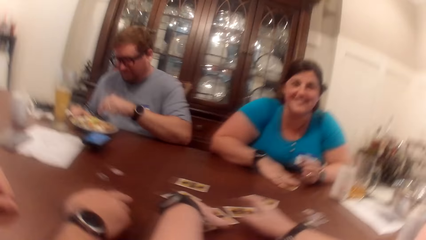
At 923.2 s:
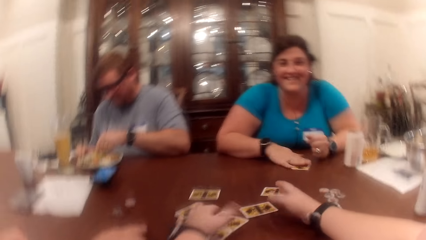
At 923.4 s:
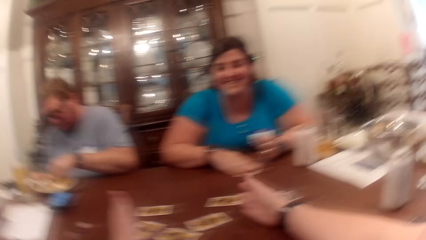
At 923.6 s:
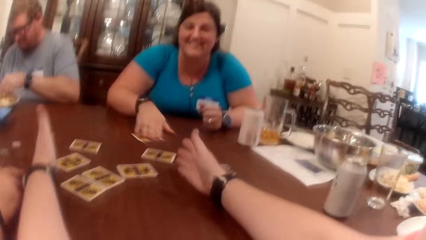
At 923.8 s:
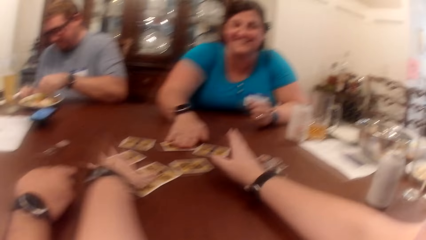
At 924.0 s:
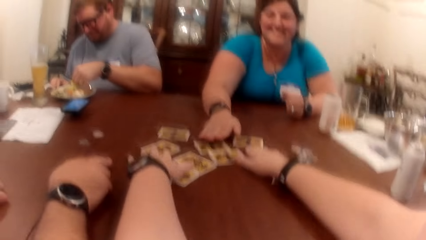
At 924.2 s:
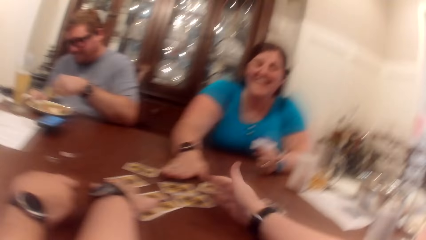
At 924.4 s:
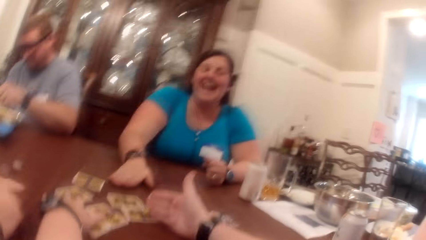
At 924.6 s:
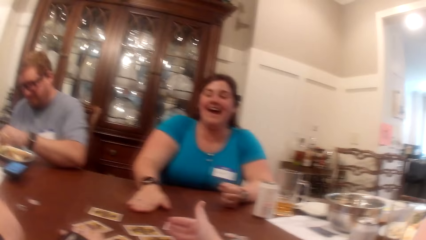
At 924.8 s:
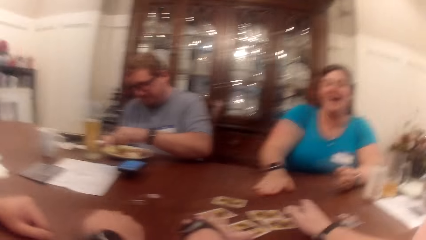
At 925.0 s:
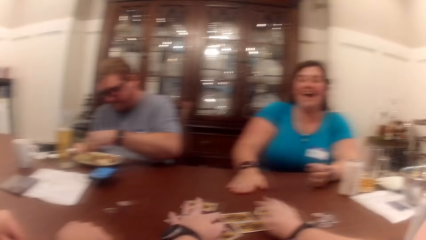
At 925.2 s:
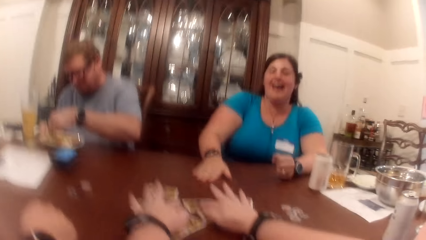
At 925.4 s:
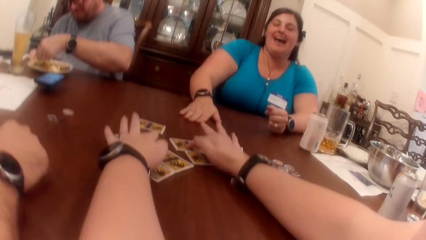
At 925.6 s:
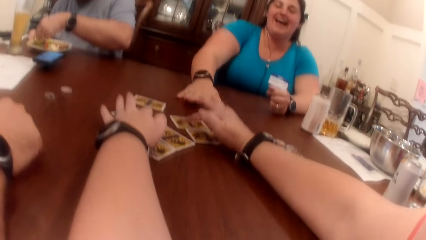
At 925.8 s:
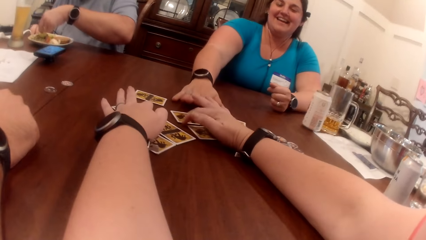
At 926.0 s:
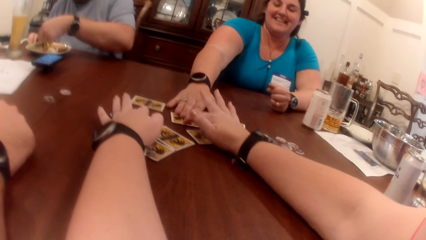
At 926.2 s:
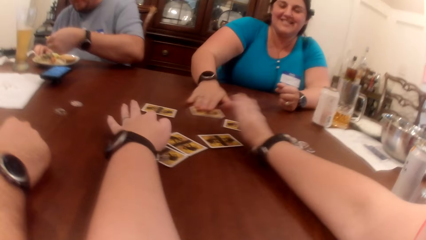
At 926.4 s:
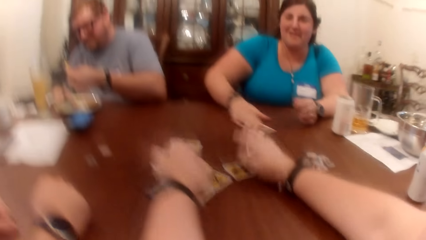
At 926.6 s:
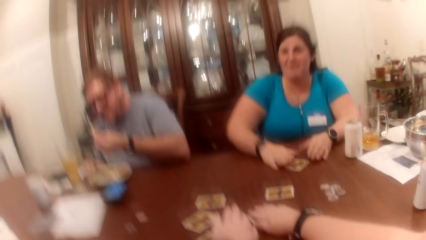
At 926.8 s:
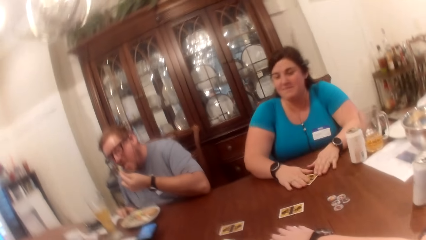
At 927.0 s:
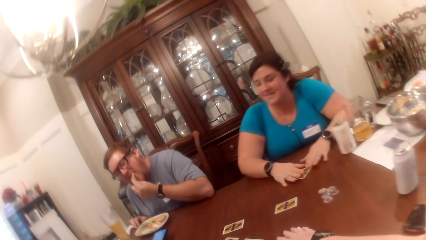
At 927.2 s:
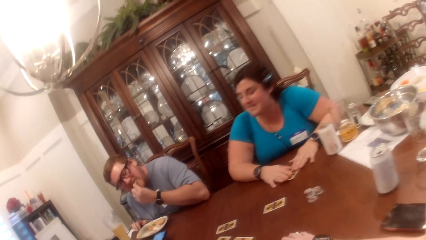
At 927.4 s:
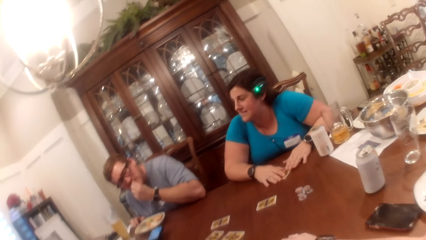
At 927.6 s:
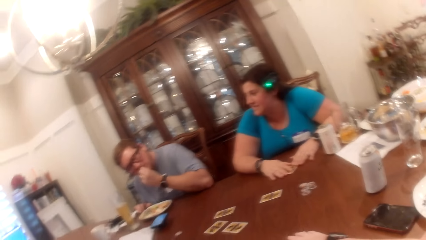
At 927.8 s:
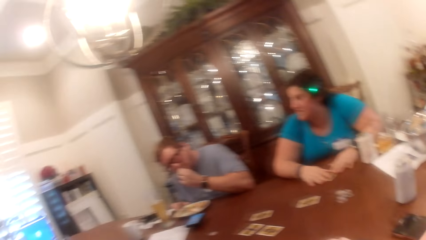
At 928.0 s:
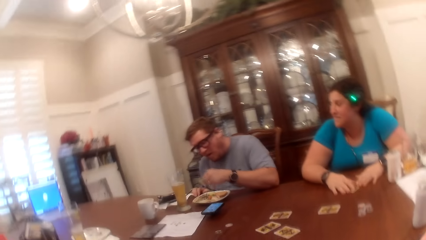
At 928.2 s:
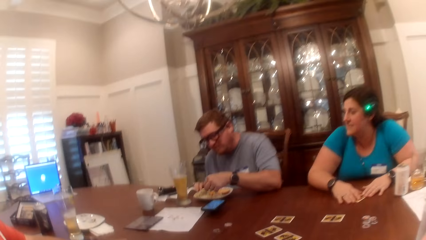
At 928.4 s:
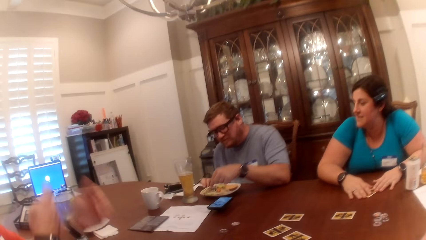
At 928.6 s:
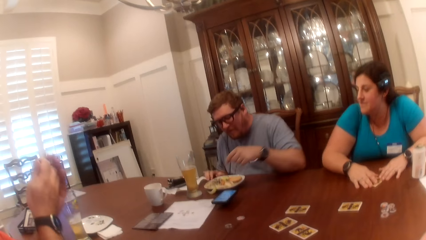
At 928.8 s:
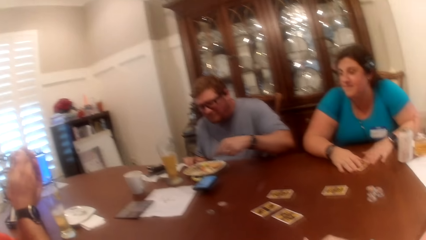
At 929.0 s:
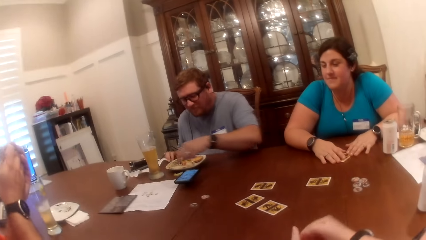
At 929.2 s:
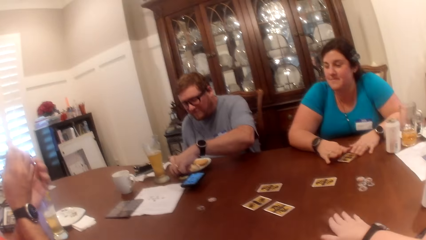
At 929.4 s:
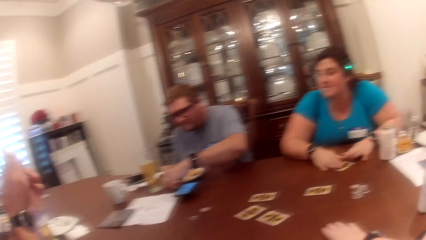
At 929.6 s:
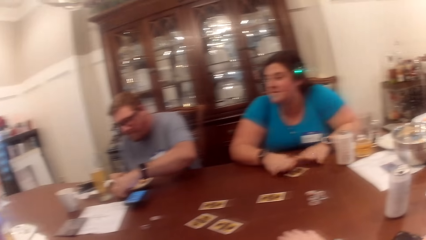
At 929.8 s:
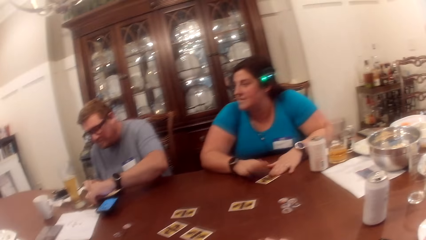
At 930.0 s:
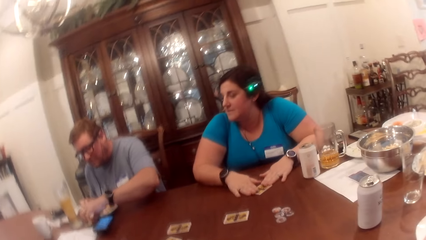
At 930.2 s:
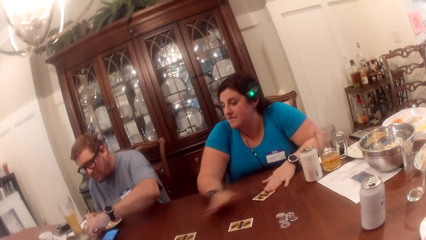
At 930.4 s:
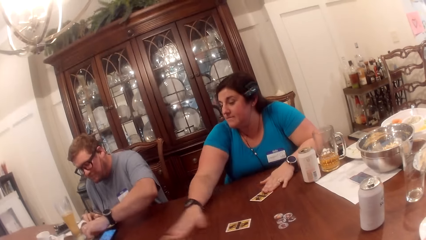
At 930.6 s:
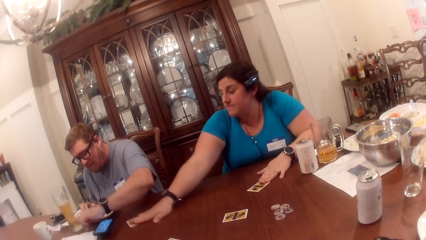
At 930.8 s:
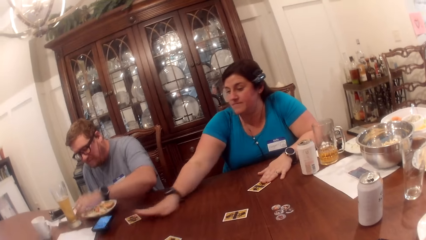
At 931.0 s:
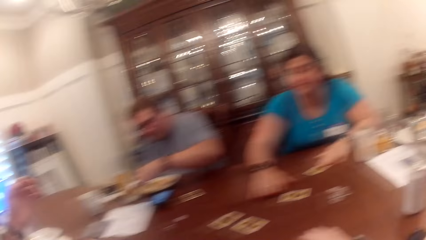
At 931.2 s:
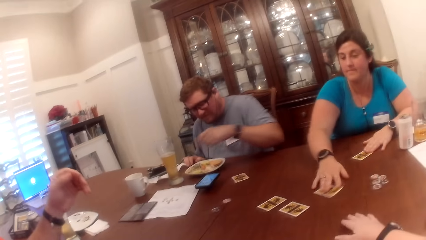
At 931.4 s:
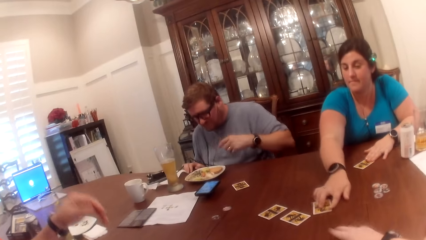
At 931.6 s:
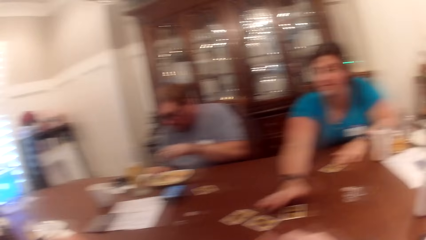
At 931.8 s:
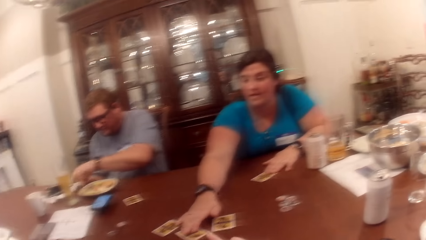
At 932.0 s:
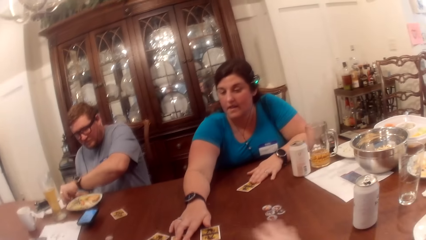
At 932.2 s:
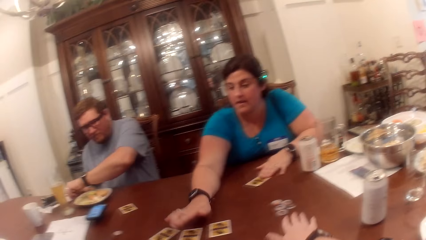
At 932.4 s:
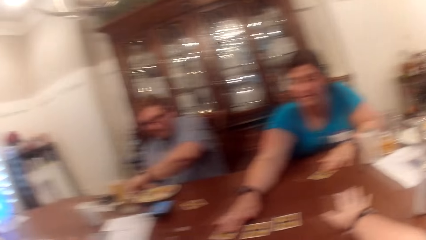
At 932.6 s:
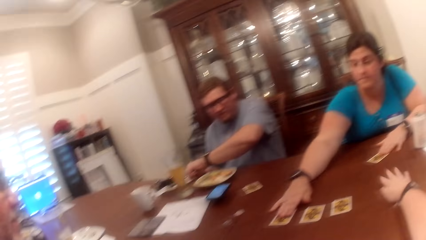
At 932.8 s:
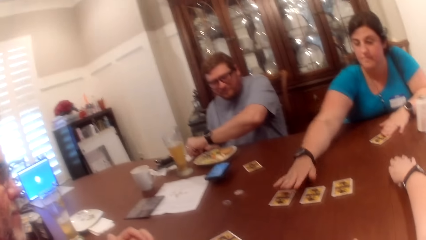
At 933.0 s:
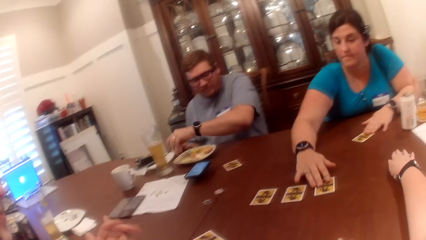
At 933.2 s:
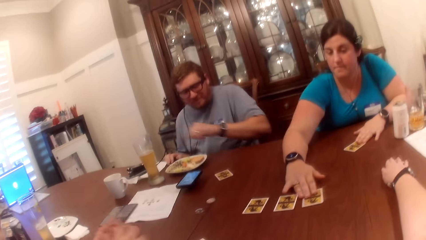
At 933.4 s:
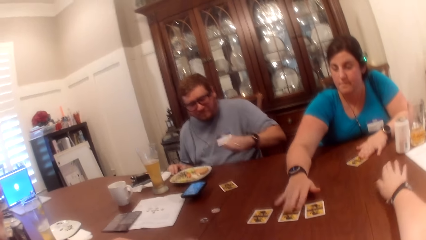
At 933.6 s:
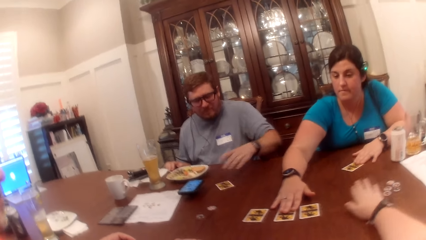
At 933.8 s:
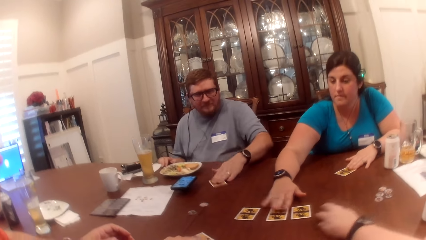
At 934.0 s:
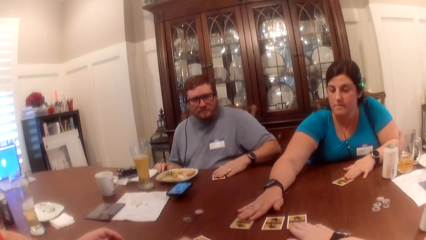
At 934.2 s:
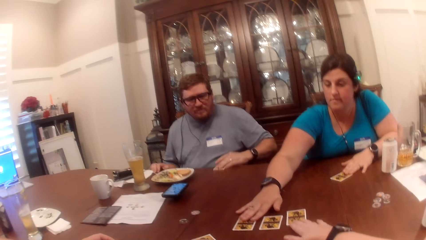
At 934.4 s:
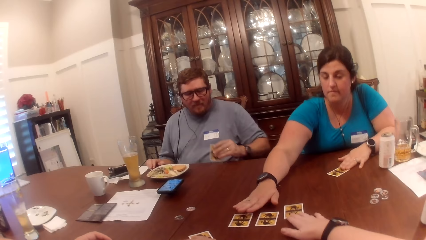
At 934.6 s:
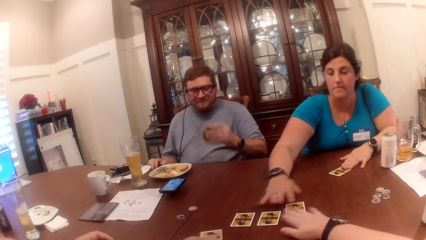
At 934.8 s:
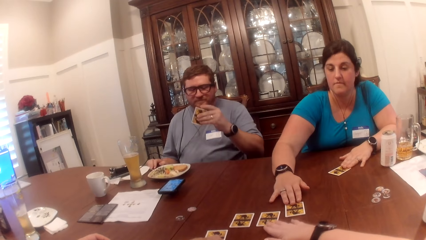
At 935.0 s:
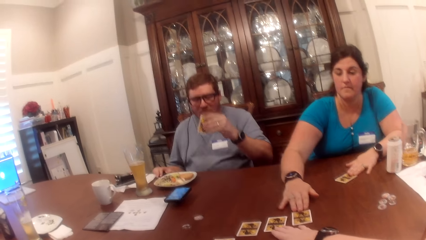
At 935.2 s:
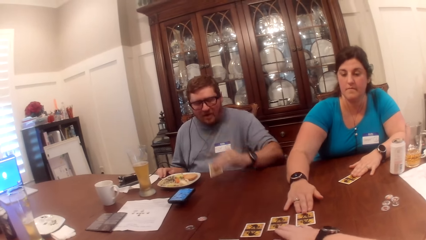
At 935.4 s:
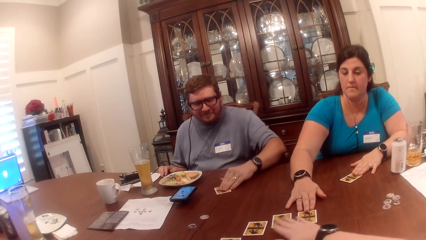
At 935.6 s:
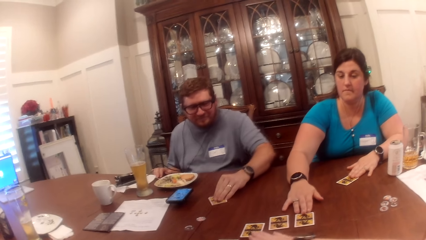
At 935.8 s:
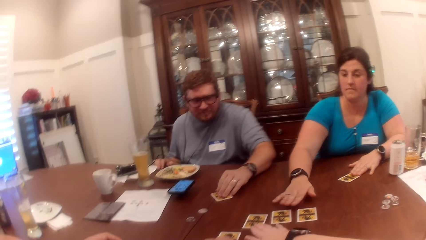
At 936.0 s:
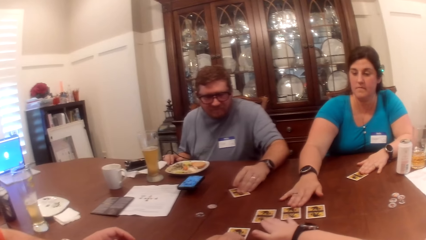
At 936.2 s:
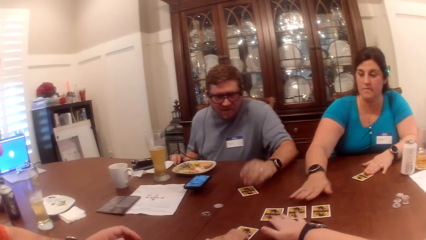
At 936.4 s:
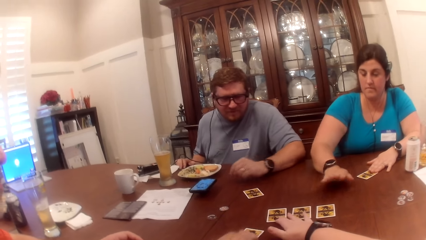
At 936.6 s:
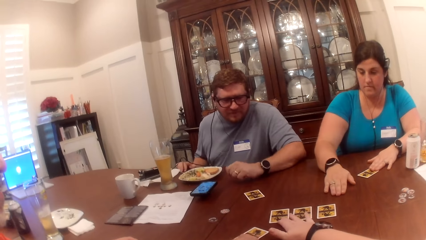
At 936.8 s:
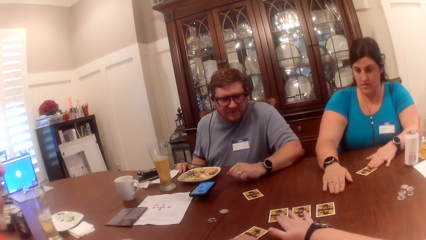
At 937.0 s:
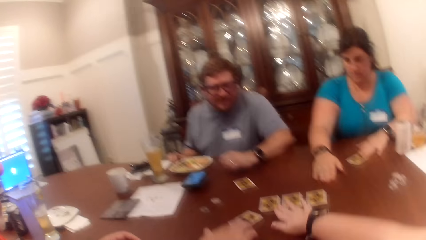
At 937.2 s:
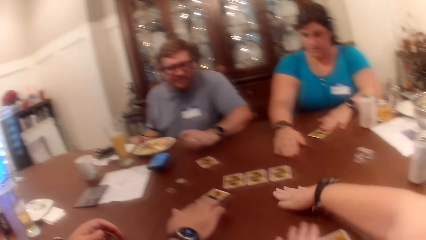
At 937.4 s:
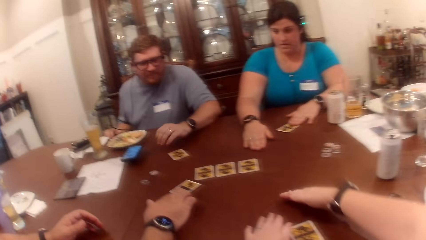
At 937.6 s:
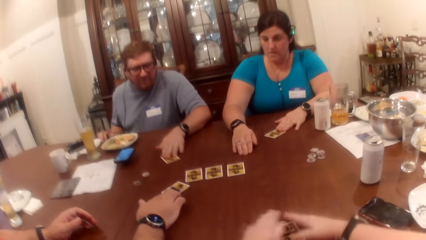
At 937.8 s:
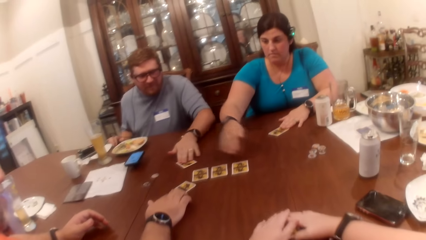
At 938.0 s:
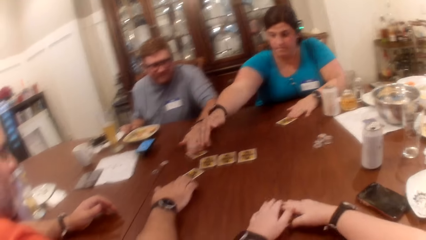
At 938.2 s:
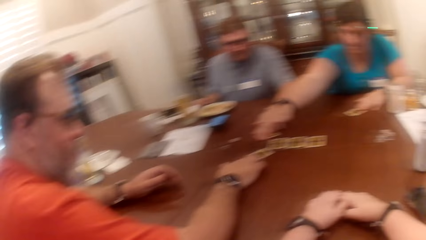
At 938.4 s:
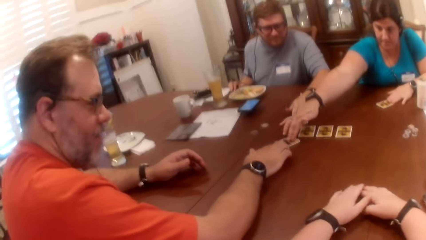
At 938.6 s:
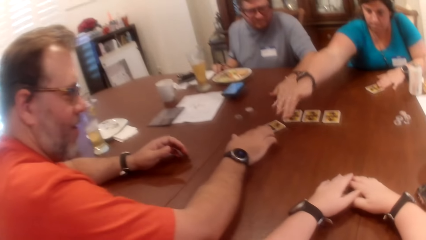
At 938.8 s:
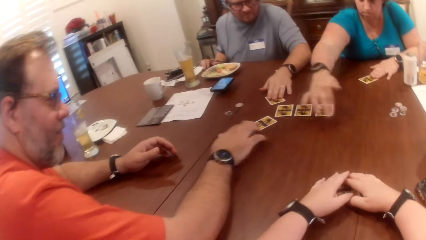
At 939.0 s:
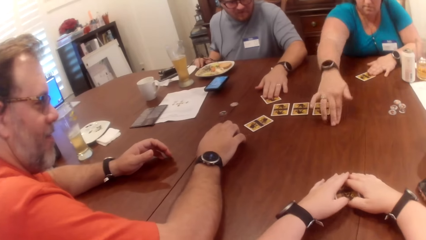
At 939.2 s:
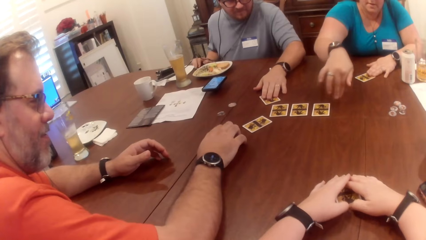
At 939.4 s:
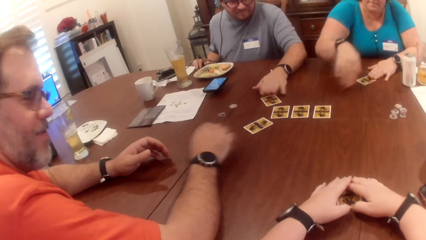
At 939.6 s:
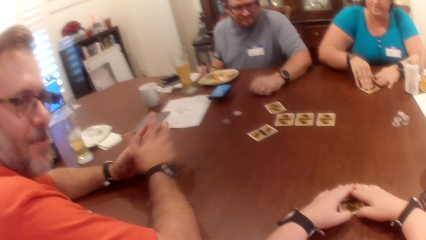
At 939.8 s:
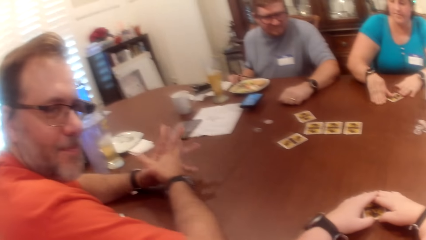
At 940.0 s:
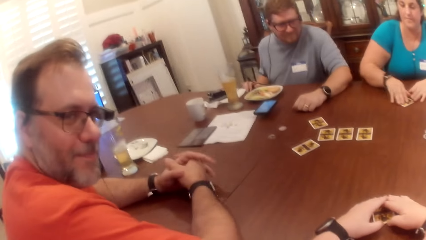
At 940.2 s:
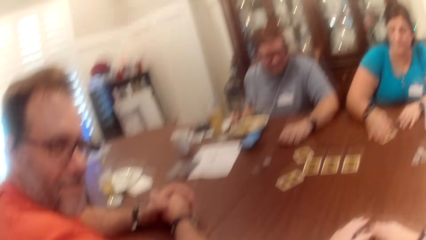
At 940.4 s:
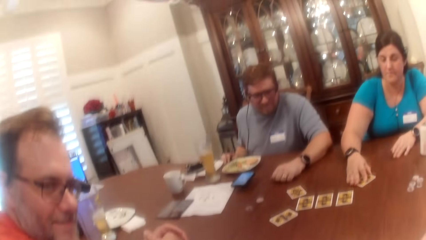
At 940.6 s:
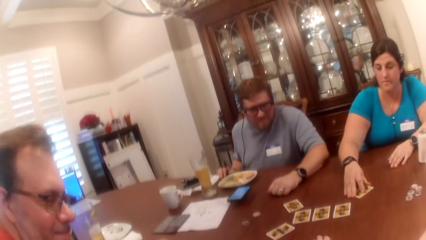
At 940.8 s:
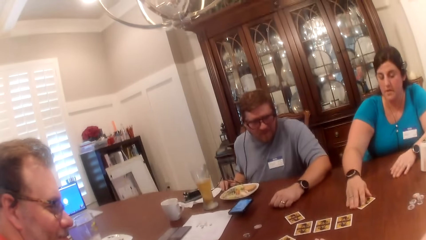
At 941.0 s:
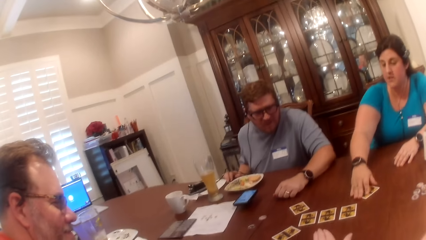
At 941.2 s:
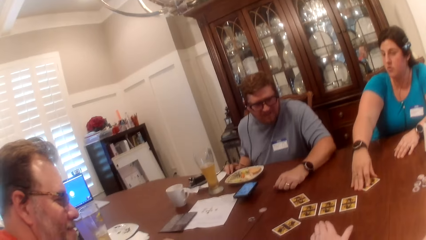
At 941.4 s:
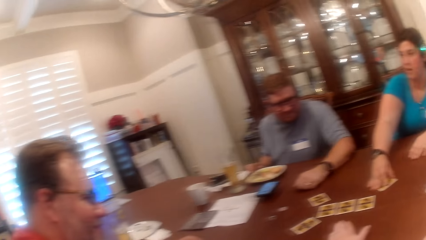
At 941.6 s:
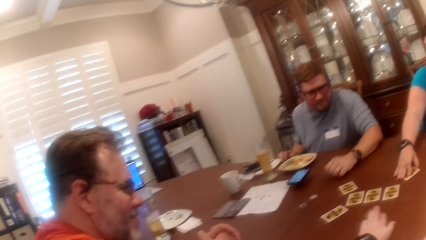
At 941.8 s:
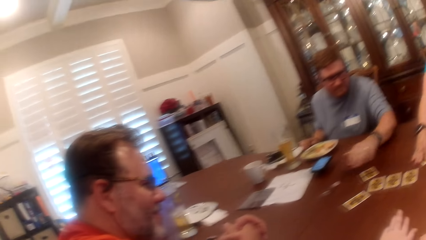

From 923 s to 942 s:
The man picks up a fruit on a plate on a table with his left hand. The woman moves the card on the table with her right hand. The woman moves the card again. The man eats the fruit in his left hand and drops the fruit in the plate on the table. Another man holds some cards with both hands. The first man moves the fruit on the table into the plate on the table with his left hand. The woman taps her hands on the table. The woman moves the card on the table with her right hand. The woman moves the card again. The woman arranges some cards on the table with her right hand. The first man wipes his hand on a napkin on the table. The camera wearer moves the chips on the table with her right hand. She touches a card. The first man moves the card on the table with his left hand. The camera wearer moves the card on the table with her right hand. She moves the card again. The first man picks up a card, drops the card on the table, and moves the card on the table with his right hand. The camera wearer moves the card on the table with her right hand. The woman touches the table with her right hand. The other man touches the card on the table with his right hand. The first man moves the card on the table with his right hand. The woman touches the card on the table with her right hand, touches the table with her right hand, touches the card on the table with her right hand, and moves the card on the table with her right hand.
